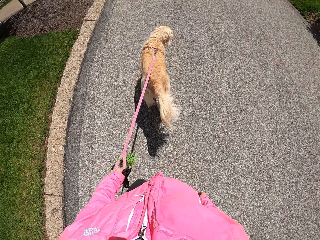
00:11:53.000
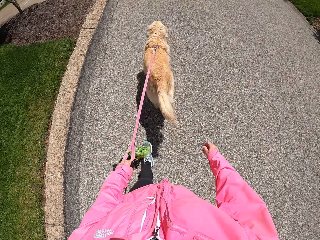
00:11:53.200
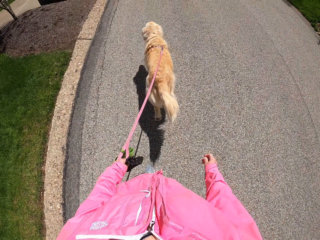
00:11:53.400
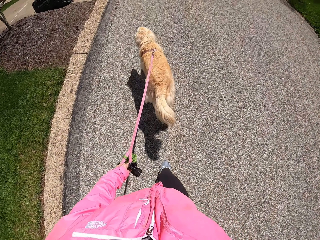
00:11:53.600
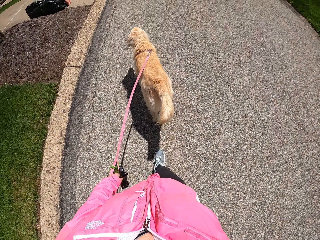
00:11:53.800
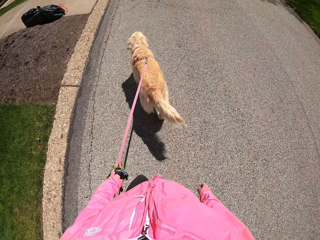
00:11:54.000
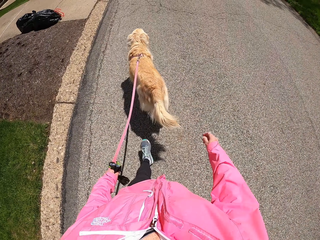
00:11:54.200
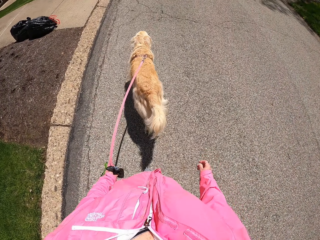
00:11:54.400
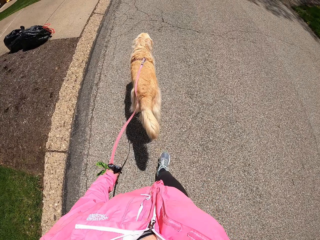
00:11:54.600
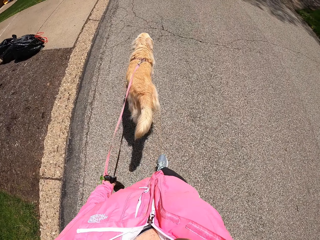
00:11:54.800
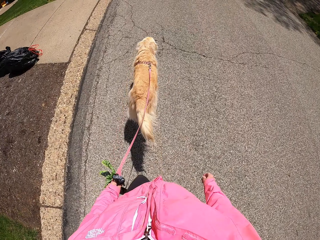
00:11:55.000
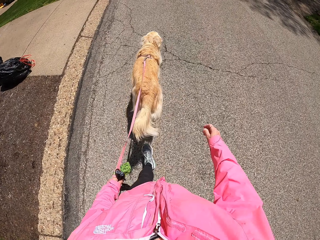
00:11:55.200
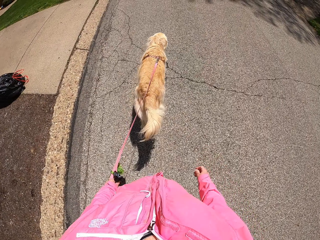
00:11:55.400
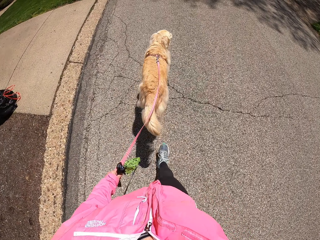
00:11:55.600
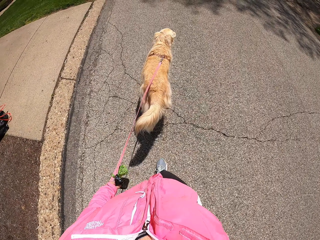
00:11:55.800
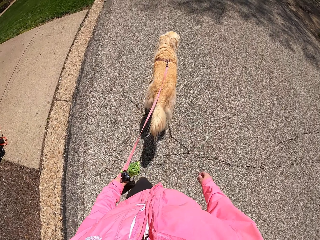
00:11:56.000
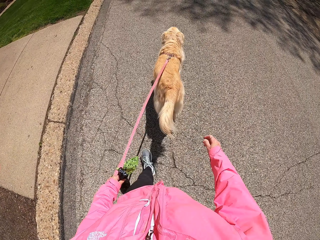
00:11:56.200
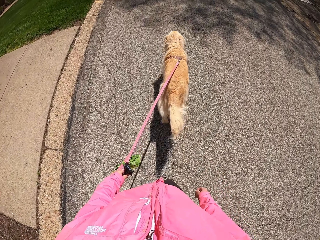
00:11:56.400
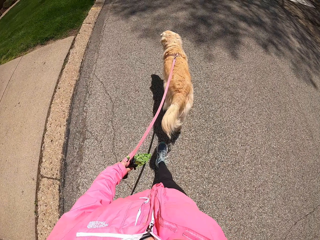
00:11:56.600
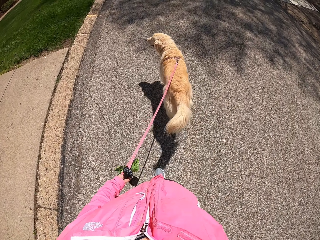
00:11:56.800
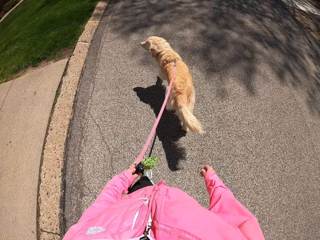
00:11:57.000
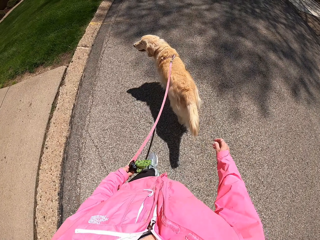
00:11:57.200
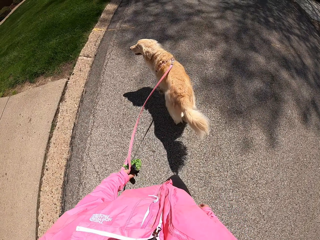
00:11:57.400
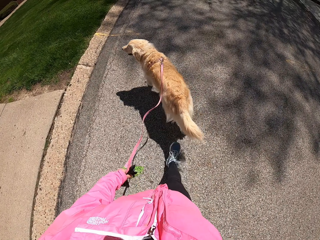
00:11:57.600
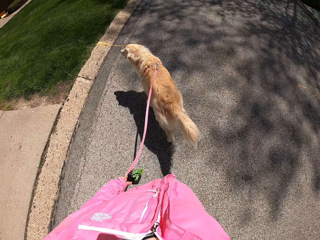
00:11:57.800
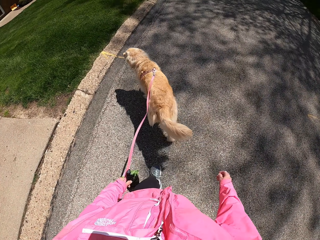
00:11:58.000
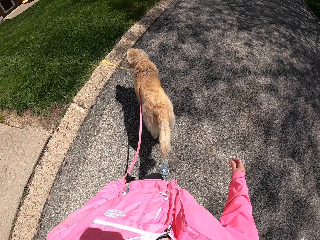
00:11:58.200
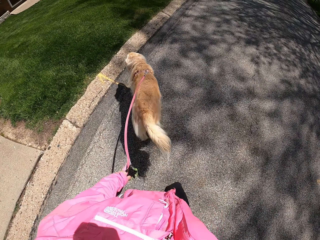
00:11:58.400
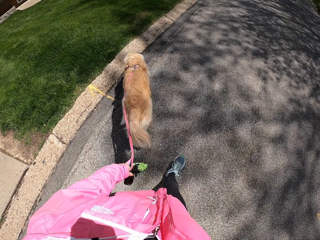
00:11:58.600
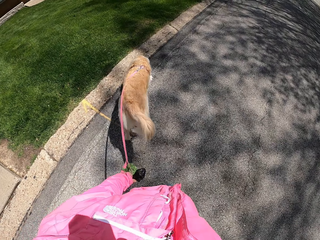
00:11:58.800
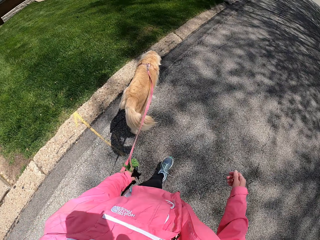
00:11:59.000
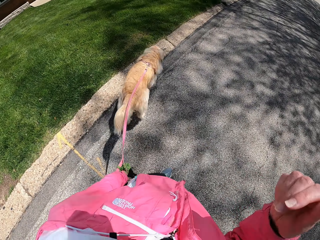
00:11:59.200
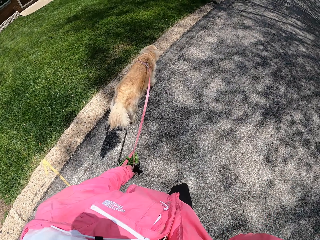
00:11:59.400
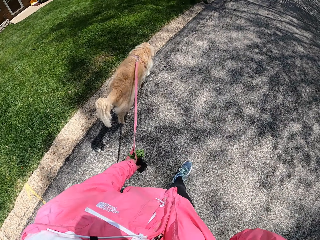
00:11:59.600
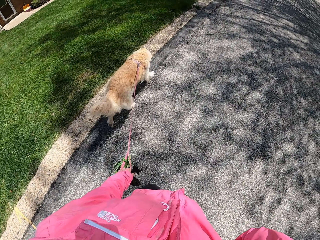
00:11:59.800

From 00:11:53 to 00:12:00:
The camera wearer looks at the polythene paper bag.

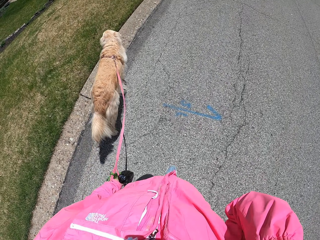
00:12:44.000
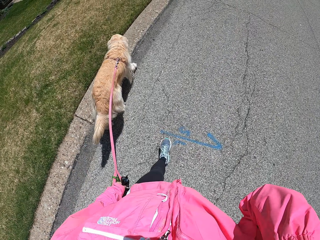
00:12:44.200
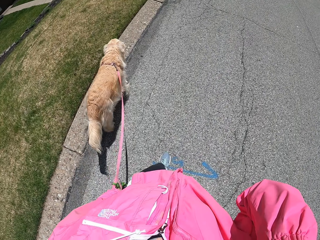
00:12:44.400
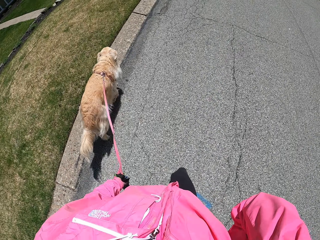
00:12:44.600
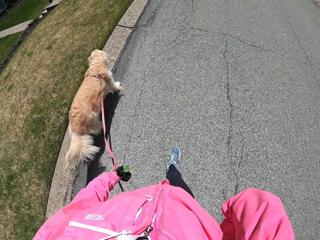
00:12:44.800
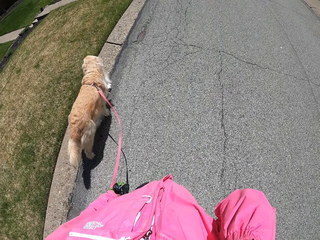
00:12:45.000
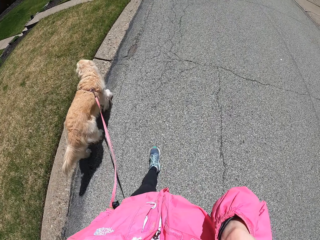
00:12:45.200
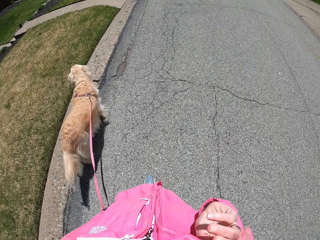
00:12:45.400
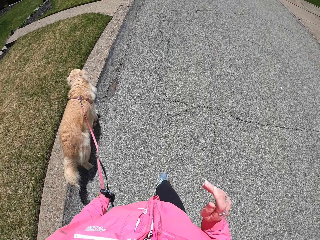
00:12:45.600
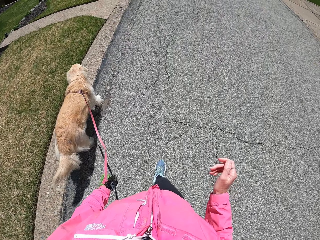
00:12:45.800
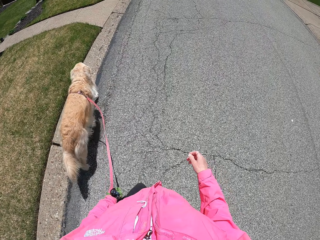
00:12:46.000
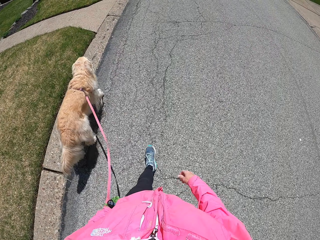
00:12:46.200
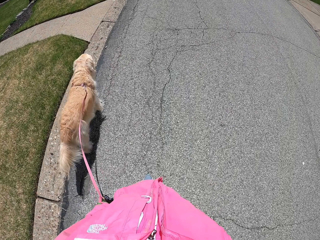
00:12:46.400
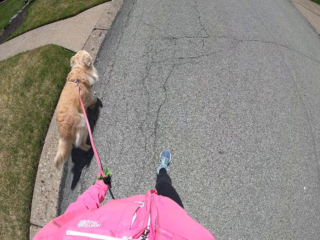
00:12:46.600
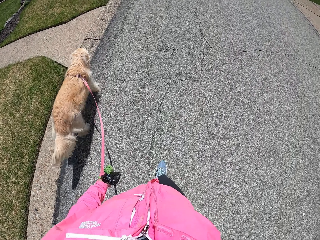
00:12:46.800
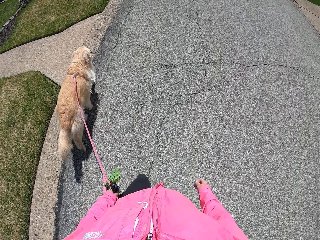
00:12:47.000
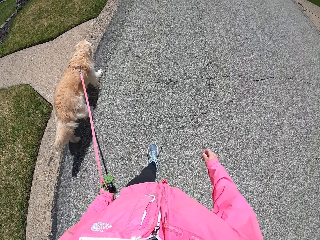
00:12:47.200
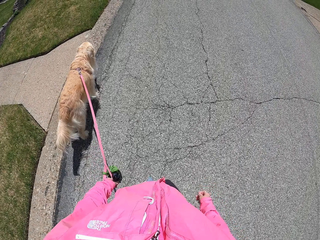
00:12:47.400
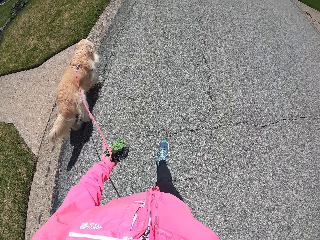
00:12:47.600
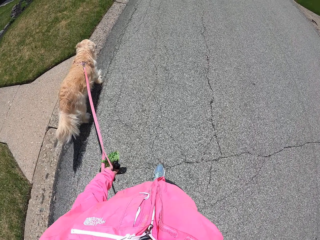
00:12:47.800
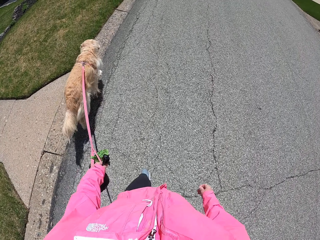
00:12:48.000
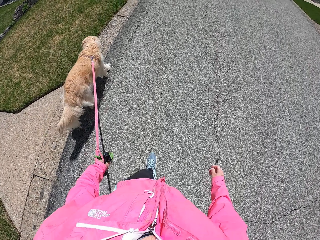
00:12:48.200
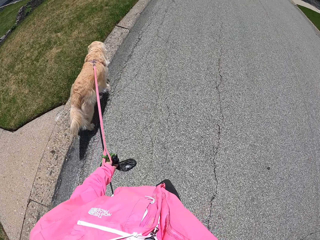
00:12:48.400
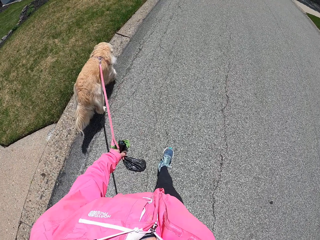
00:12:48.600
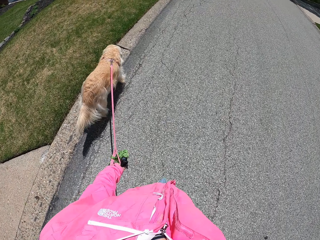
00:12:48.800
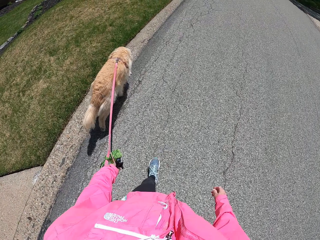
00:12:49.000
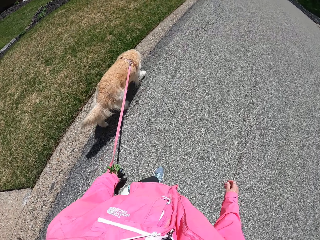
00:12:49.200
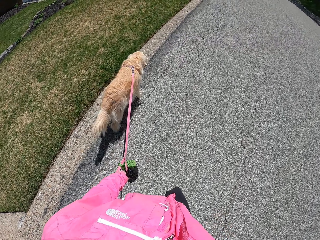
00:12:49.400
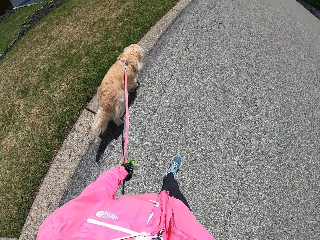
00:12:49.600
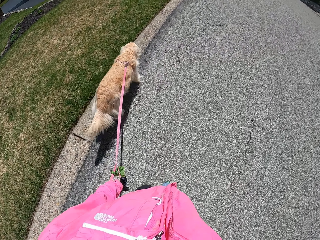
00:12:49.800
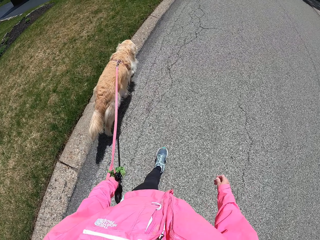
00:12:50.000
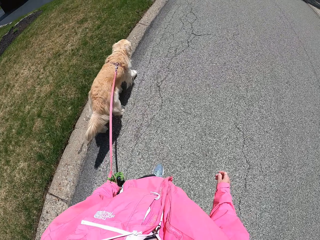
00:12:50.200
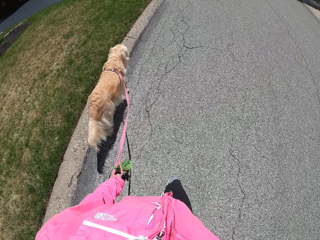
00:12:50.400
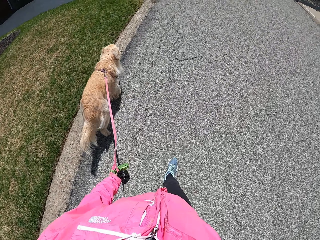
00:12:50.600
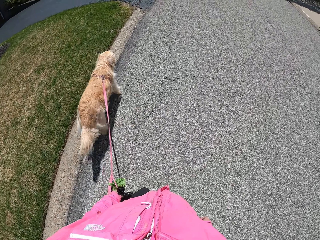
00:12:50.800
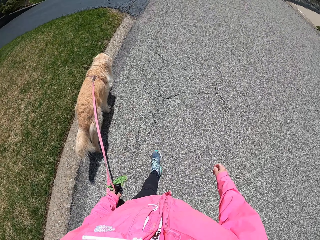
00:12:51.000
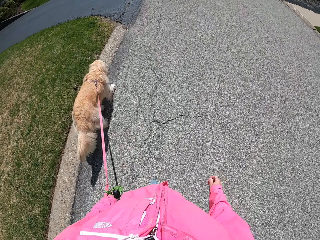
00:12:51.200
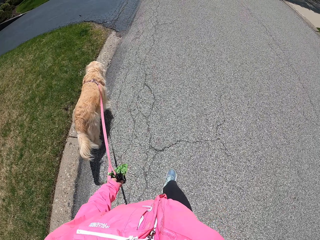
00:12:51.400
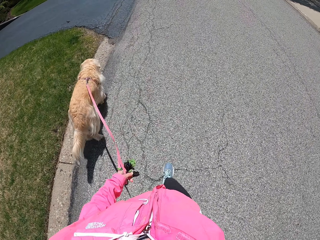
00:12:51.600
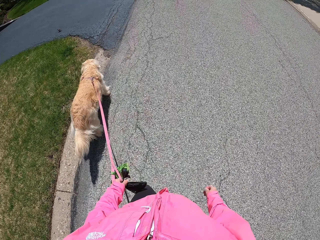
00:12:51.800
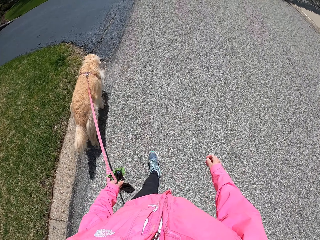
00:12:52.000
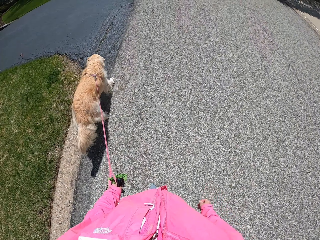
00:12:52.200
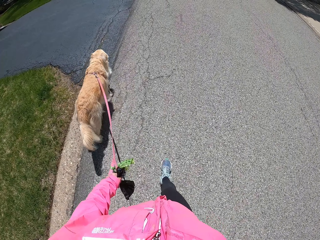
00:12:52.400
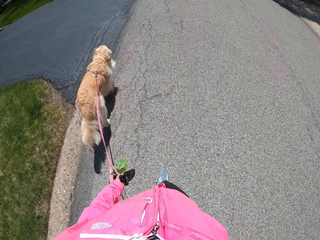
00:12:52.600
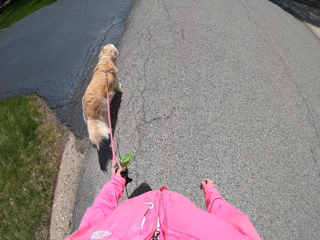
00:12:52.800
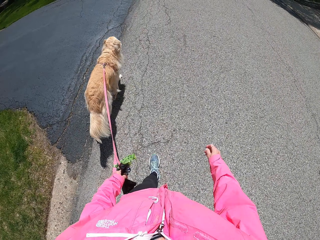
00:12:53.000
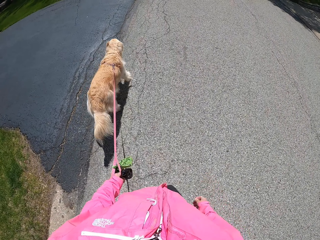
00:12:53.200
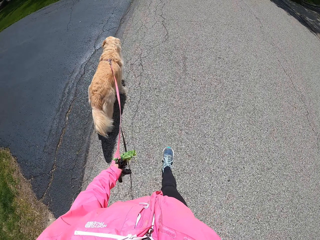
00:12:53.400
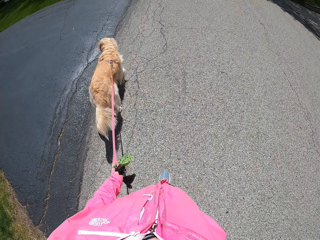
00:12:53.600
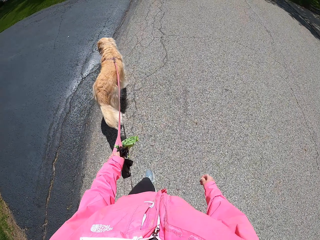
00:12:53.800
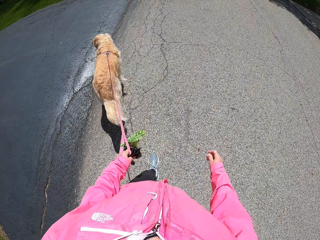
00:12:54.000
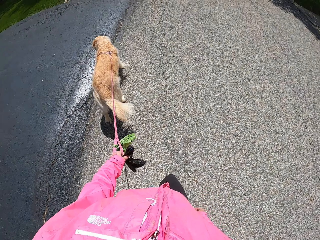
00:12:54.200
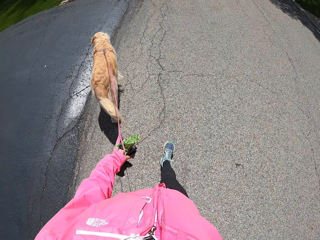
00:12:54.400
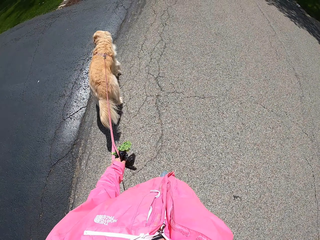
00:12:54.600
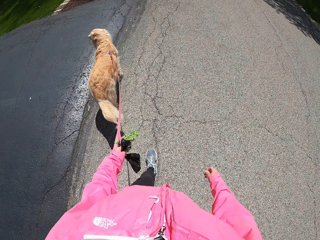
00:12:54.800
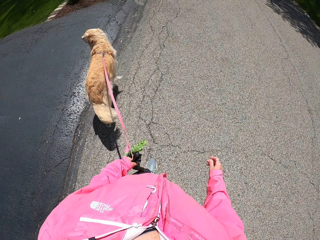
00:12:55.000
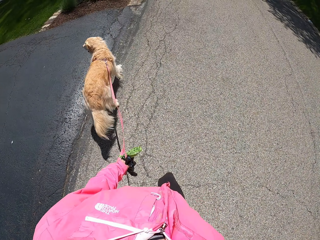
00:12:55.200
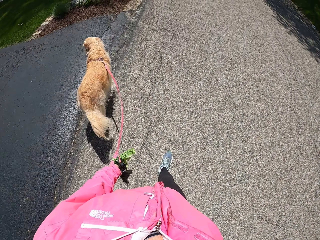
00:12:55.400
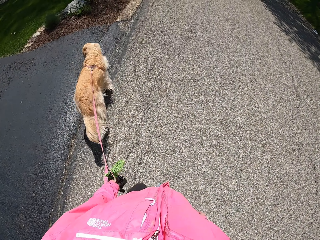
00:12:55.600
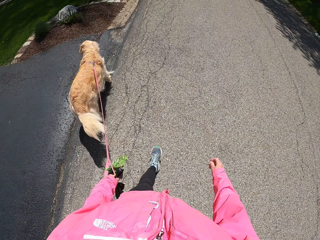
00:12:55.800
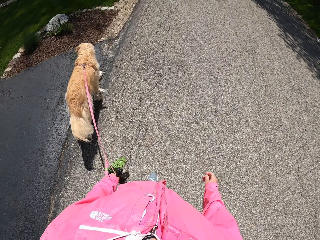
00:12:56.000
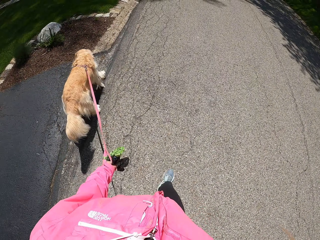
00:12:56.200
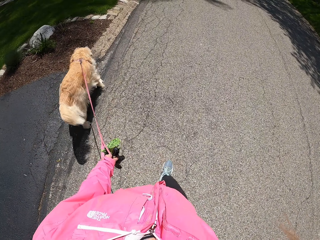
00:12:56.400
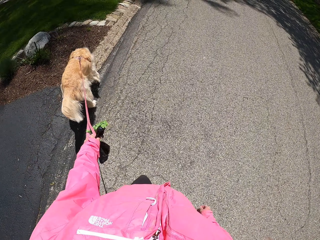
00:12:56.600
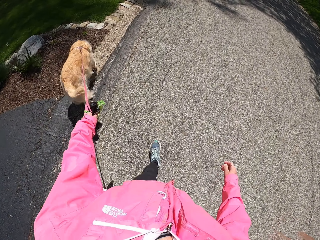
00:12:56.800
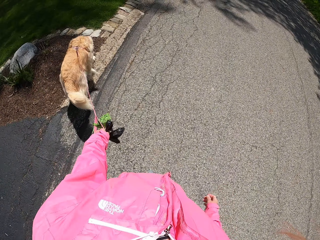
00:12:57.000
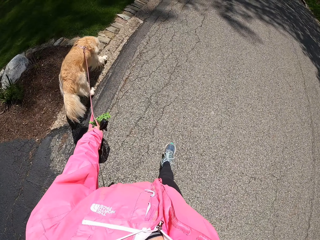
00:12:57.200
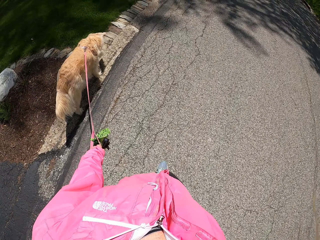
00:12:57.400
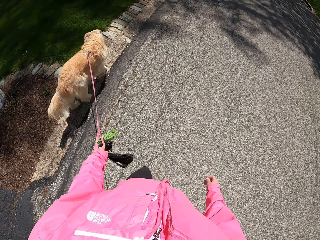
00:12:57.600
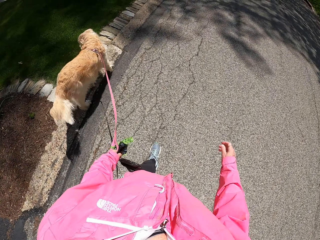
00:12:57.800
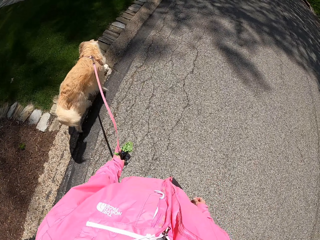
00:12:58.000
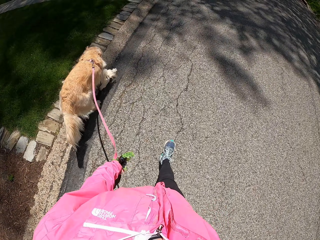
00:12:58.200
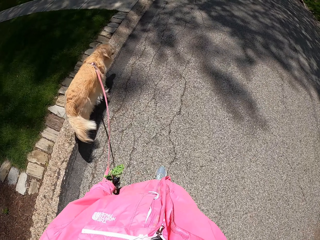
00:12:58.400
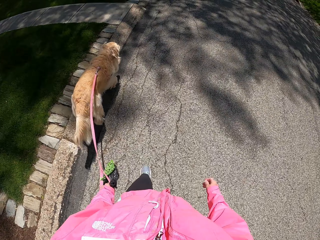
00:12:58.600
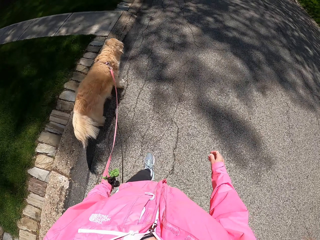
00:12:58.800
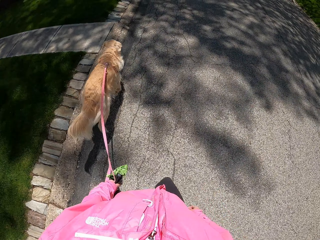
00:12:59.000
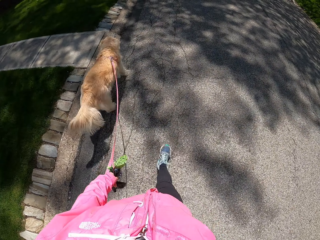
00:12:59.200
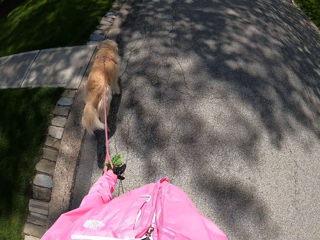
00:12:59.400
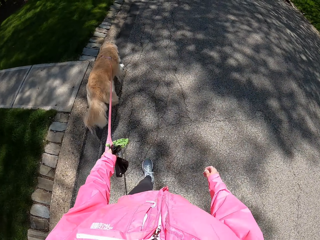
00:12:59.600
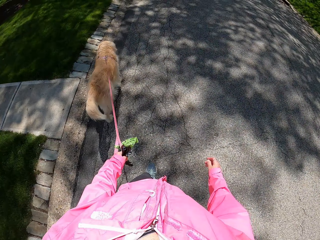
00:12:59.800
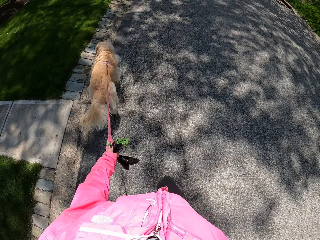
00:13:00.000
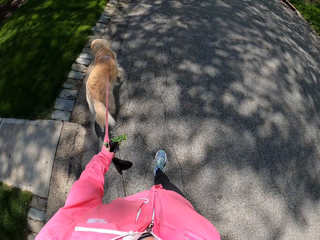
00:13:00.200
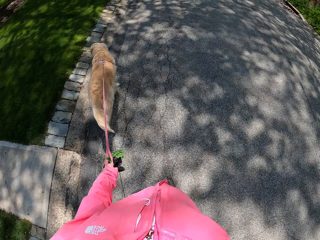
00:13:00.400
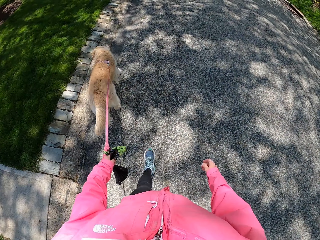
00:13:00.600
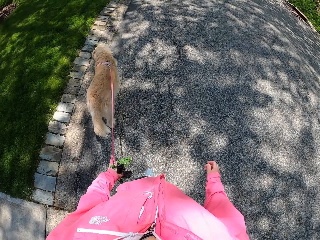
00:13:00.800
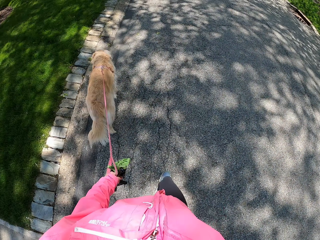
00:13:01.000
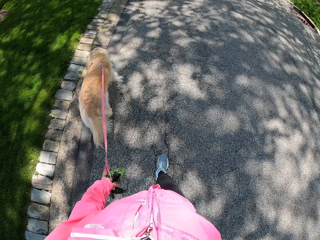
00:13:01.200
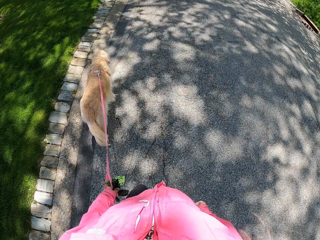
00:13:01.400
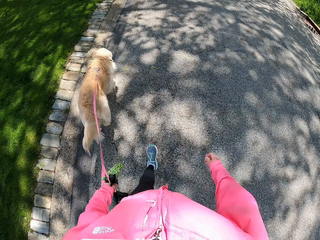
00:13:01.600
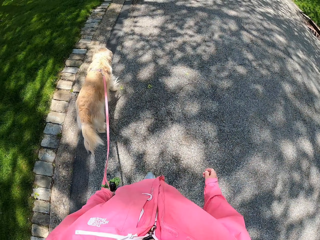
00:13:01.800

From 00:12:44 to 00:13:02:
The camera wearer raises her right hand. She holds the rope.
